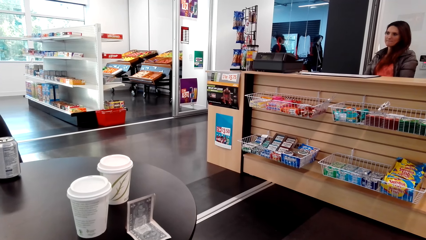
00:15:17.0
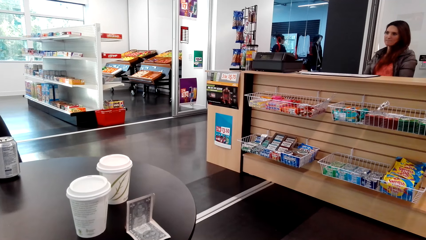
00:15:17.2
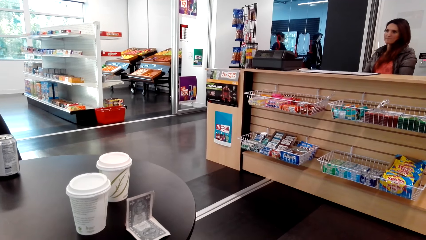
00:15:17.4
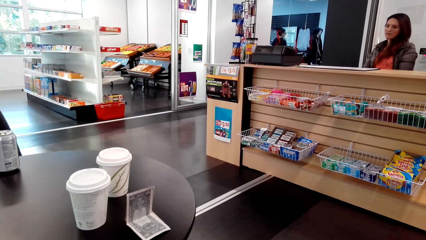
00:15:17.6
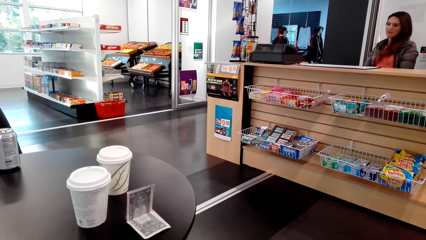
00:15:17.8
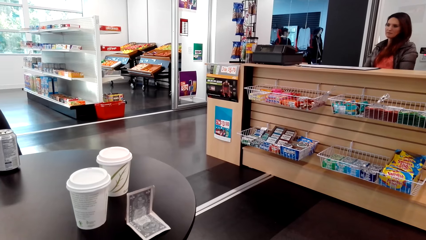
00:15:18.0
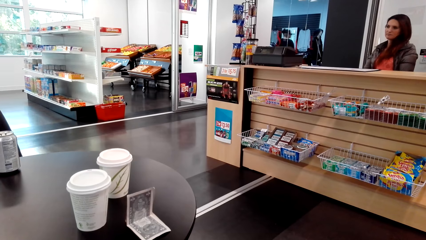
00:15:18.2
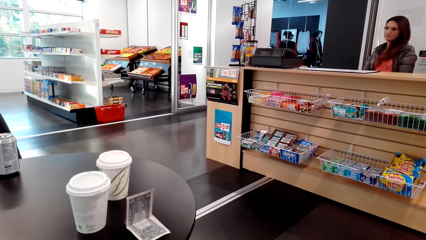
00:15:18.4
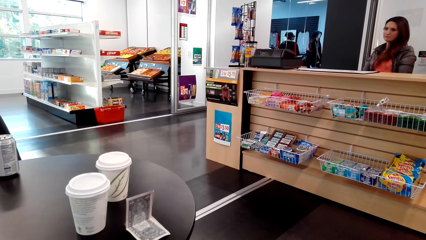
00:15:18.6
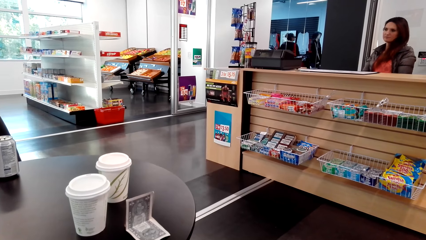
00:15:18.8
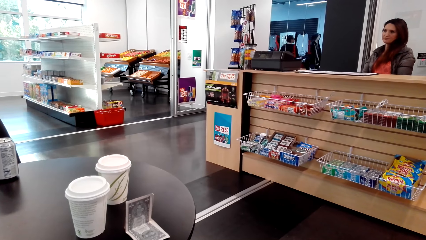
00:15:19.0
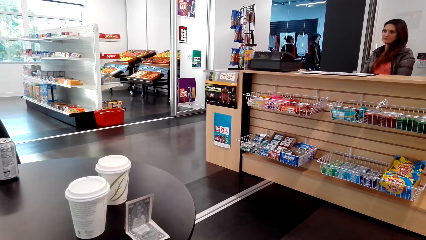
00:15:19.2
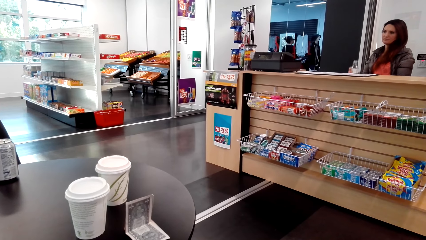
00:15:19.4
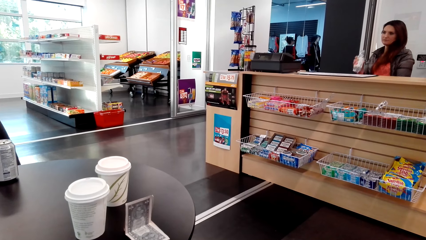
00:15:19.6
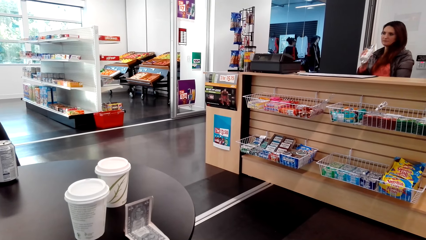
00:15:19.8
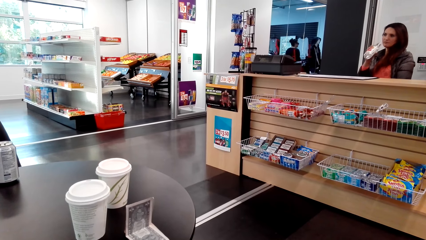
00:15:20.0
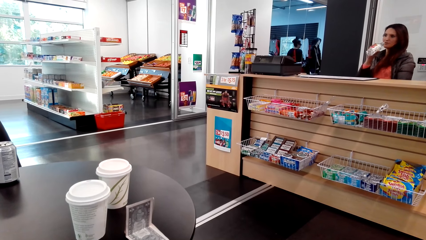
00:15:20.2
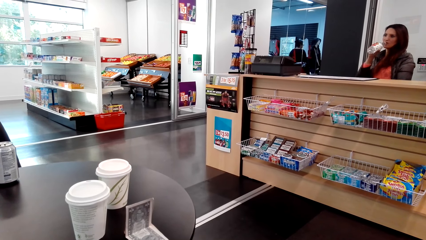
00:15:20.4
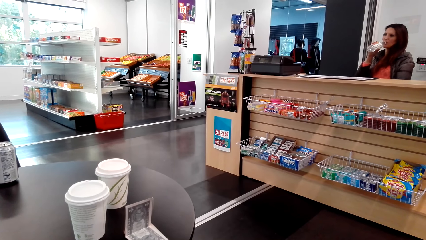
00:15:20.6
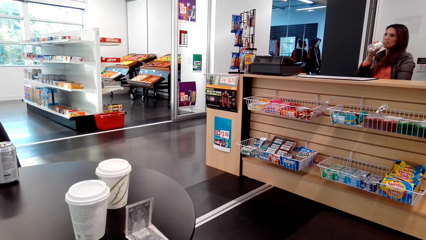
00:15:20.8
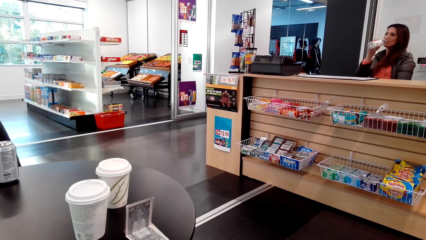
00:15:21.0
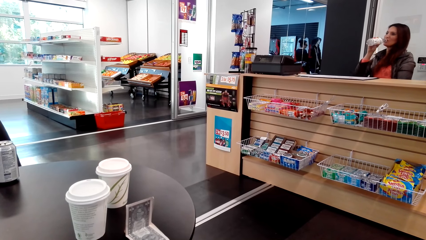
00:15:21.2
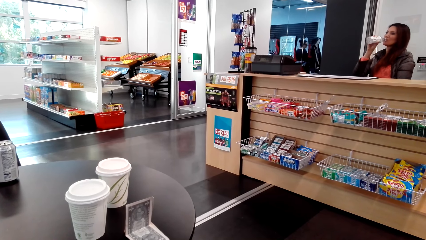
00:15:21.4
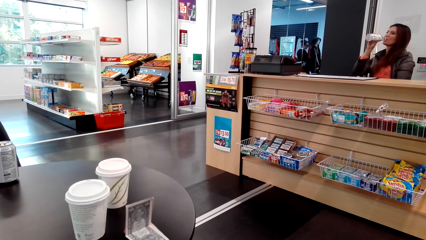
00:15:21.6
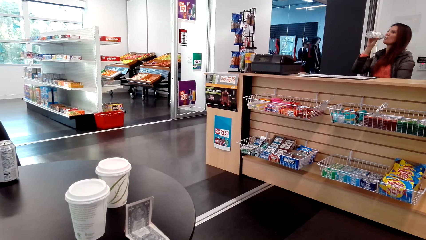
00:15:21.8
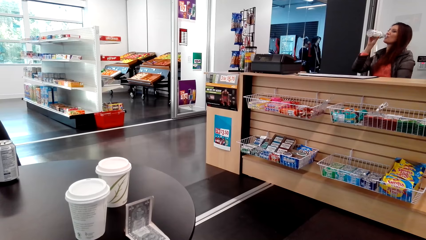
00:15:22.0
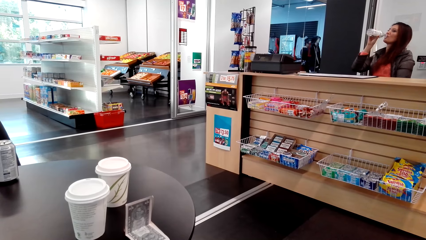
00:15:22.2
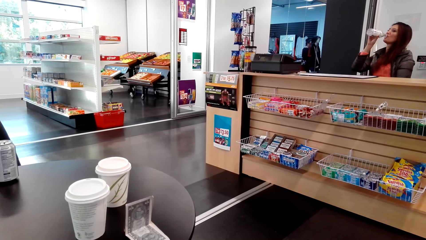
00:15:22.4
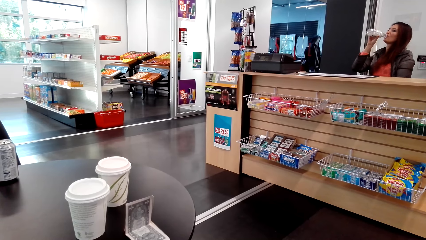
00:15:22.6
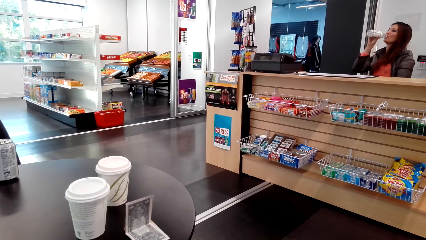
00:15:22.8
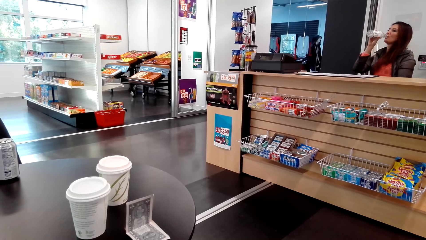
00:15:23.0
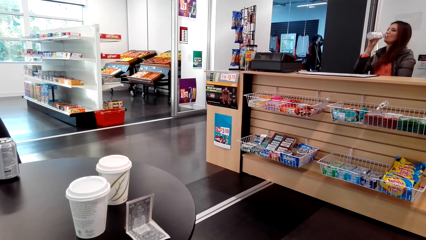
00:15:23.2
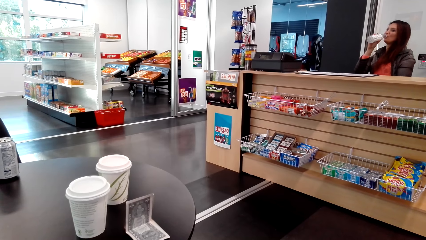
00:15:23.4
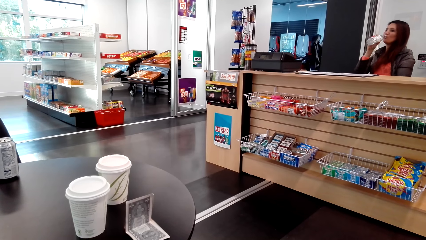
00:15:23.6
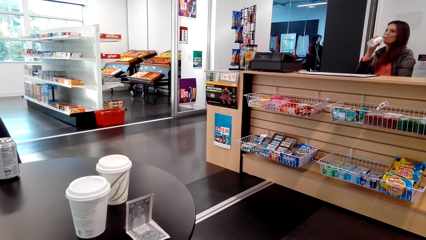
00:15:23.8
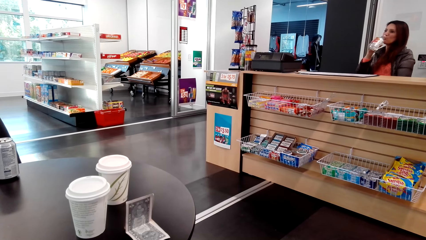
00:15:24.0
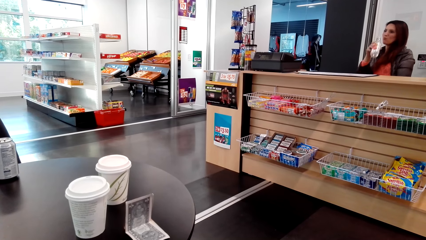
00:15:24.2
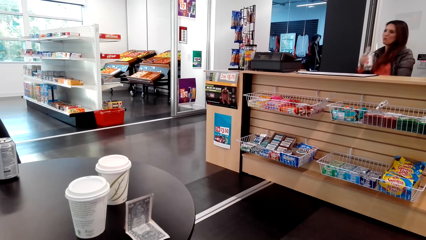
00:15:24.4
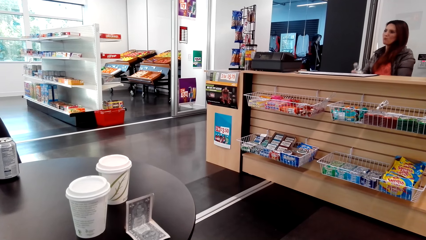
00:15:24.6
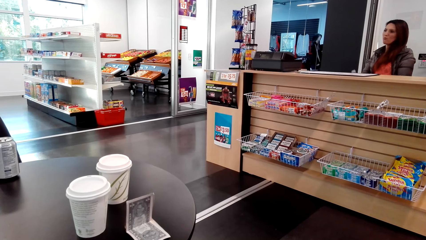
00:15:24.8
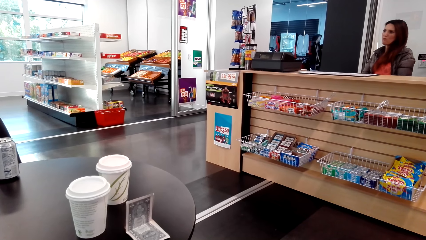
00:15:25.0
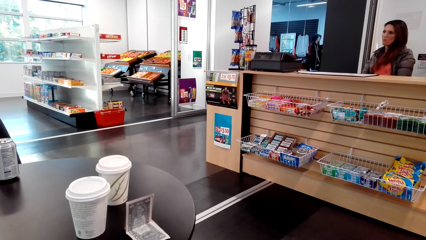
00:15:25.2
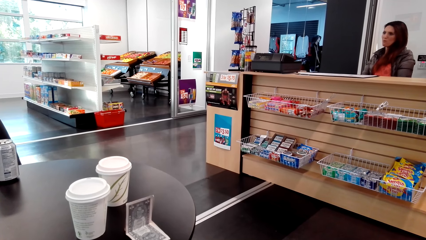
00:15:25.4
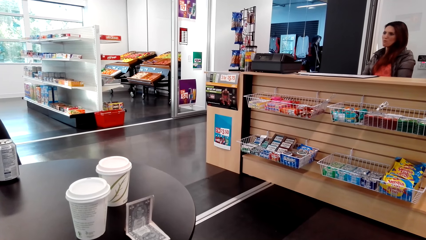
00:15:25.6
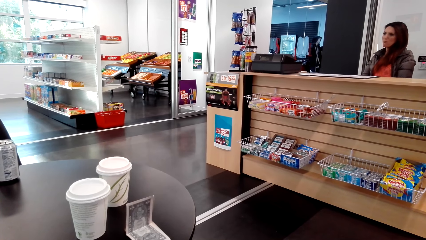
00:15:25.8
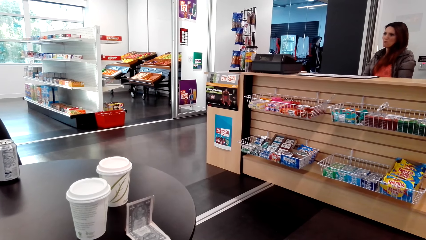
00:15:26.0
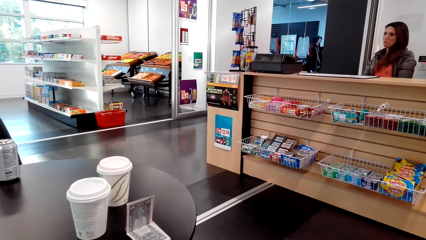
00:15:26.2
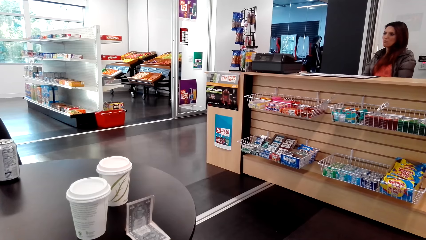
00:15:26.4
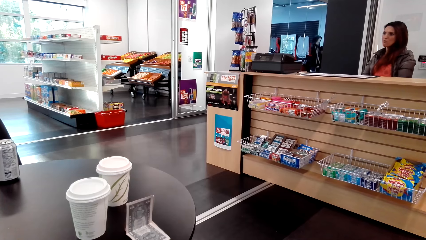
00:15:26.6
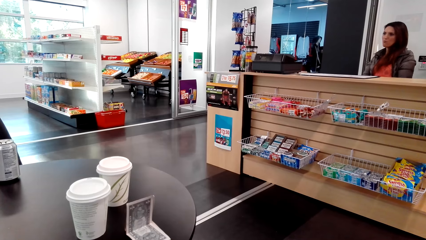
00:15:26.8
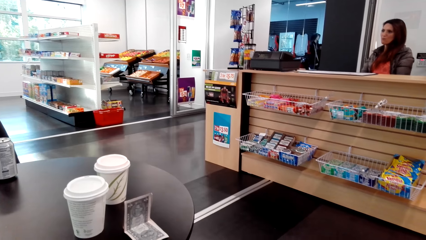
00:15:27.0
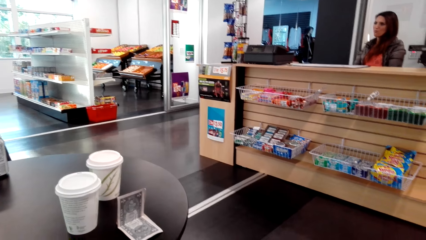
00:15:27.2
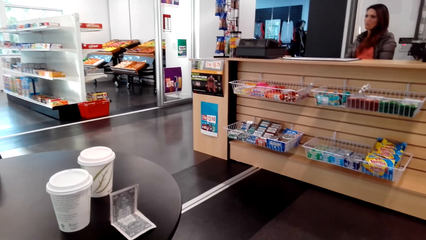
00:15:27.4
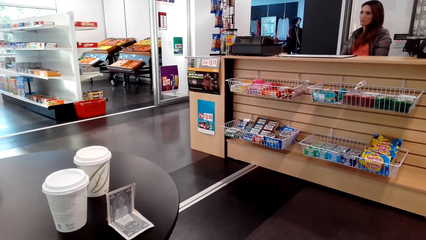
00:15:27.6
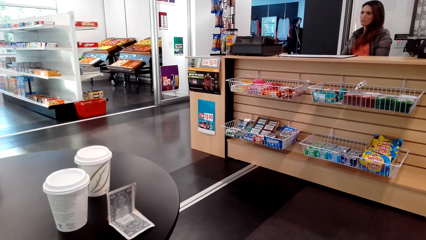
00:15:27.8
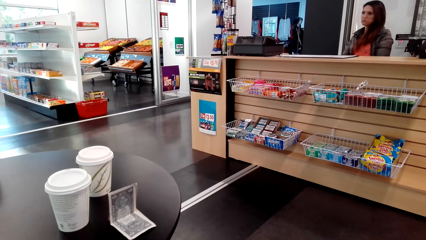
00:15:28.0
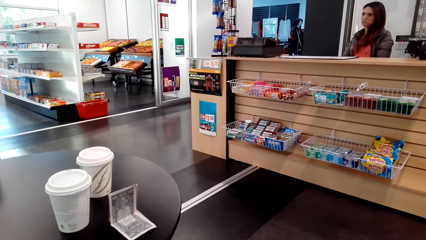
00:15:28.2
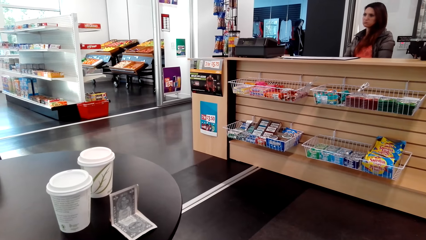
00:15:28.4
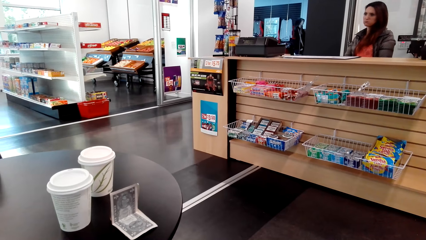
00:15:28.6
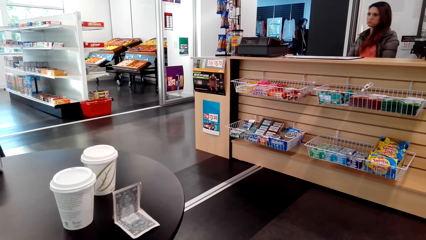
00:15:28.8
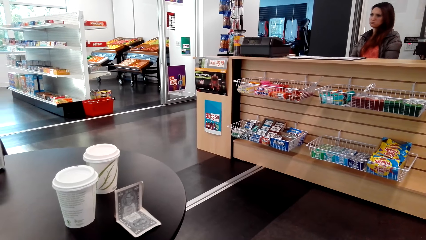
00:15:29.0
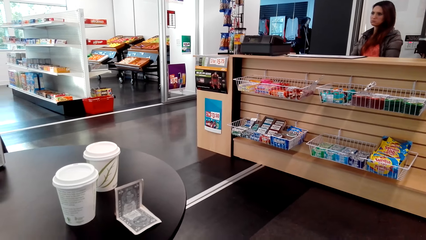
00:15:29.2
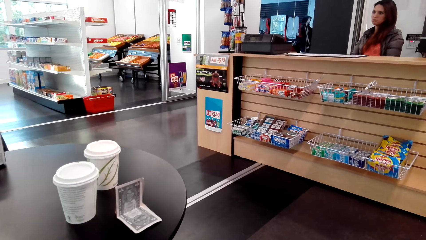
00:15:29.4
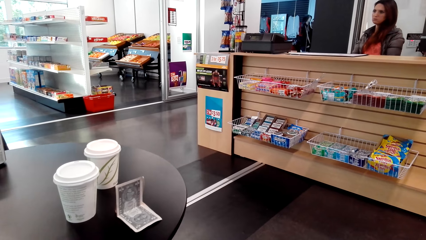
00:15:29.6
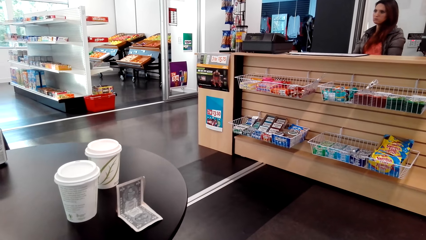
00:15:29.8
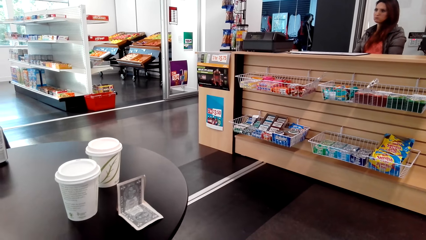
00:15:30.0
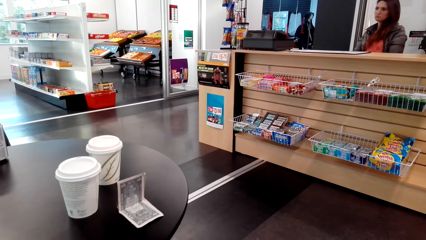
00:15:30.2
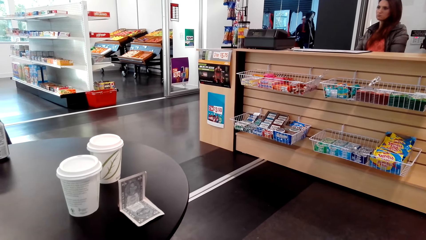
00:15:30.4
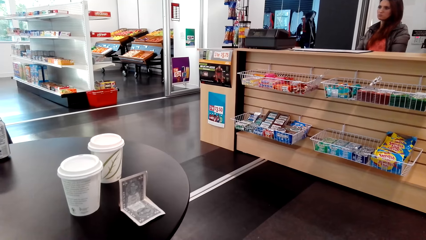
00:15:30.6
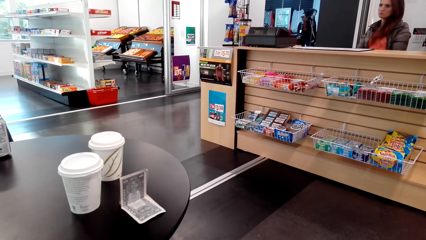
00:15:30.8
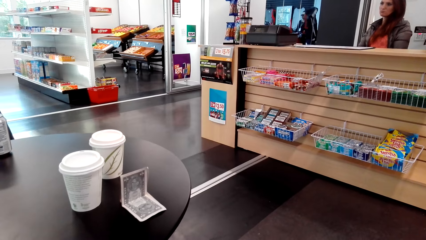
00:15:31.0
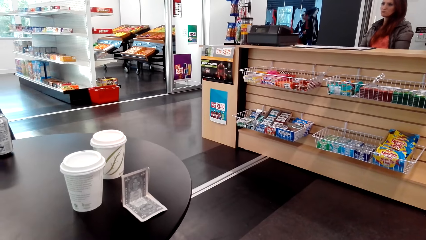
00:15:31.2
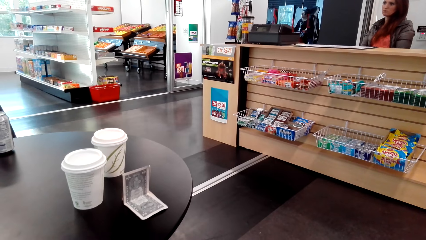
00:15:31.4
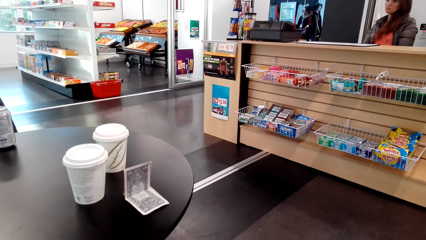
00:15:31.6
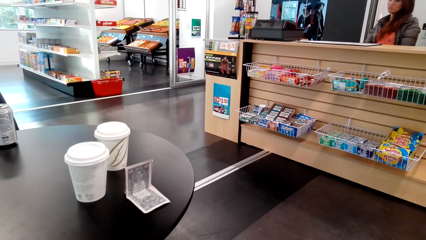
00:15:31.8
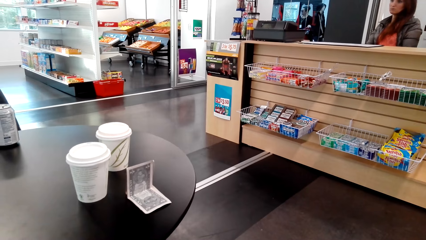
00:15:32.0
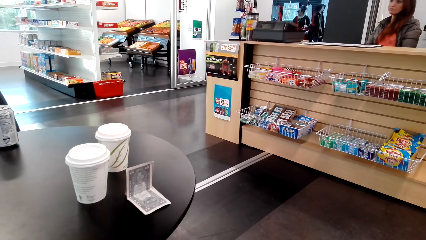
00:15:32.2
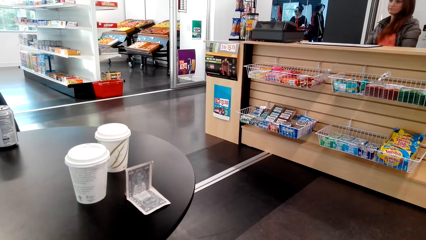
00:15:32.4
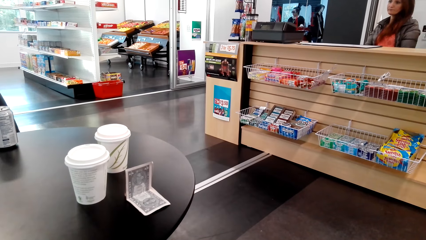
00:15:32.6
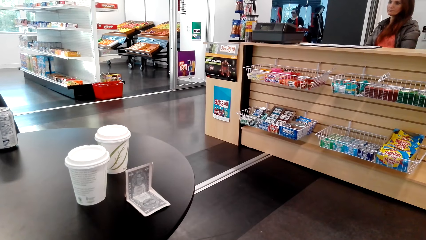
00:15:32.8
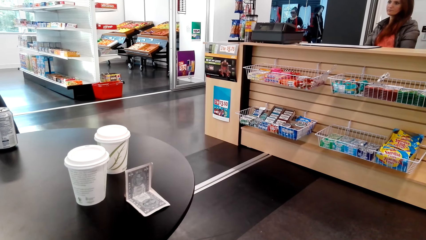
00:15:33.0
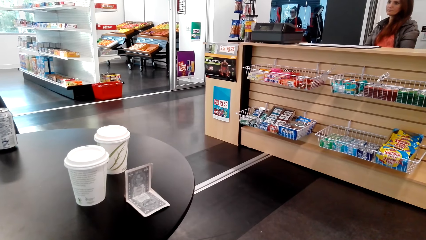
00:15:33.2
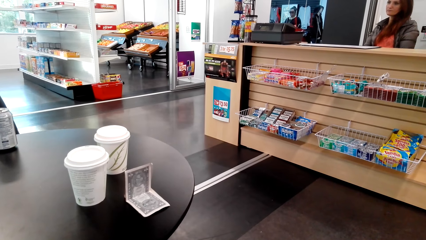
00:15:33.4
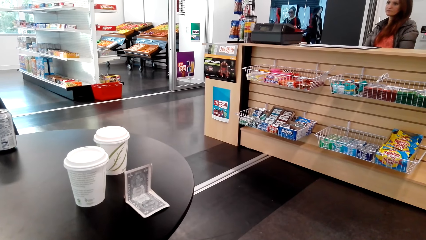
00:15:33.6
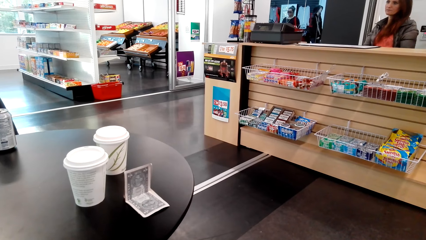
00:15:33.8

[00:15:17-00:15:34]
A cashier looks in front. The cashier drinks something. The camera wearer looks around. The cashier looks in front.
